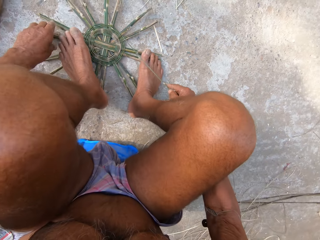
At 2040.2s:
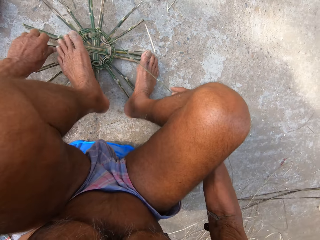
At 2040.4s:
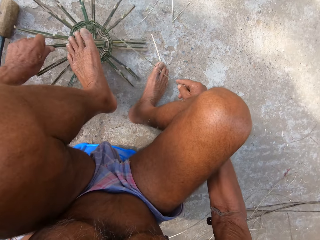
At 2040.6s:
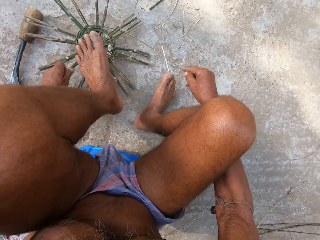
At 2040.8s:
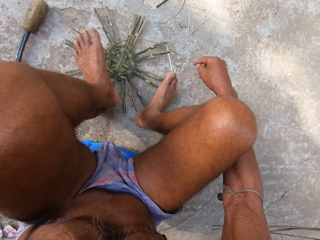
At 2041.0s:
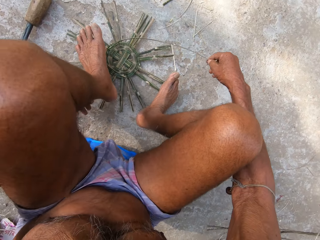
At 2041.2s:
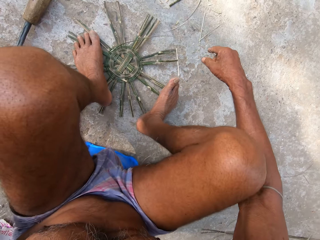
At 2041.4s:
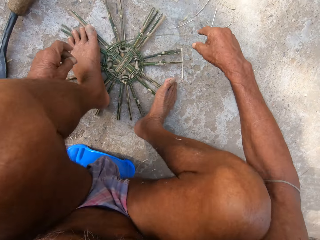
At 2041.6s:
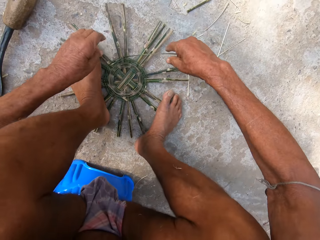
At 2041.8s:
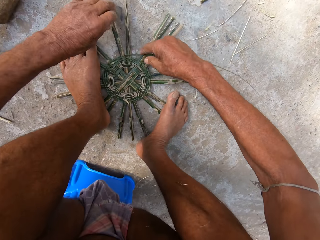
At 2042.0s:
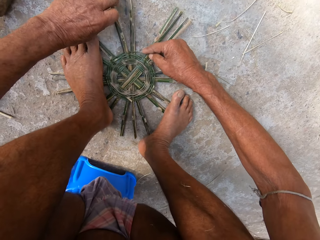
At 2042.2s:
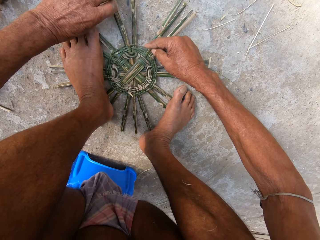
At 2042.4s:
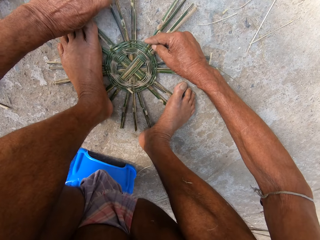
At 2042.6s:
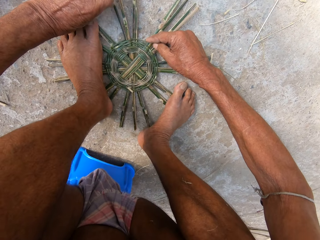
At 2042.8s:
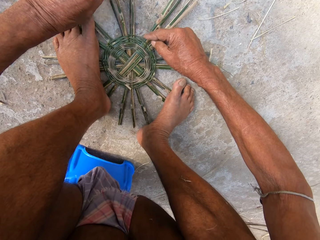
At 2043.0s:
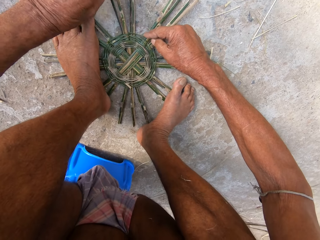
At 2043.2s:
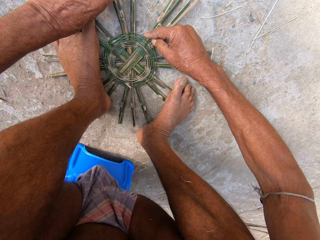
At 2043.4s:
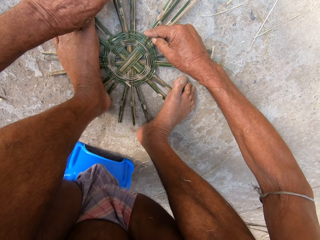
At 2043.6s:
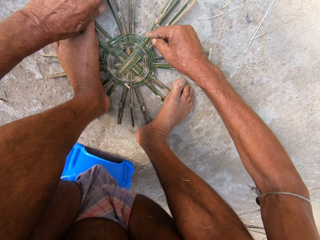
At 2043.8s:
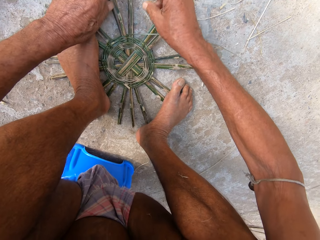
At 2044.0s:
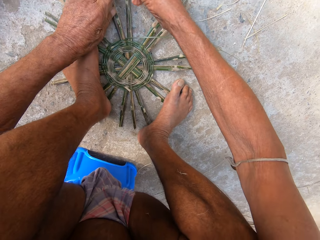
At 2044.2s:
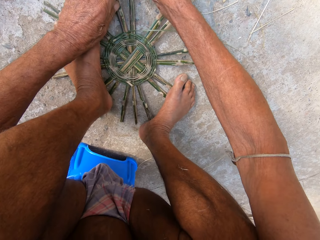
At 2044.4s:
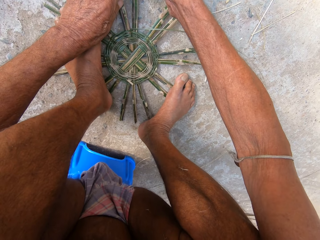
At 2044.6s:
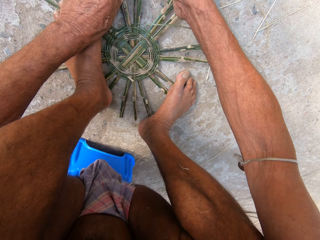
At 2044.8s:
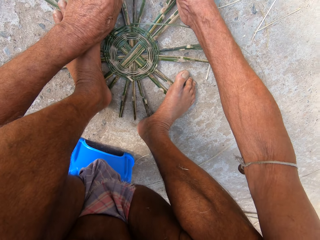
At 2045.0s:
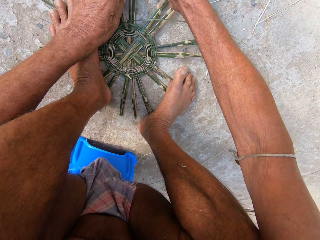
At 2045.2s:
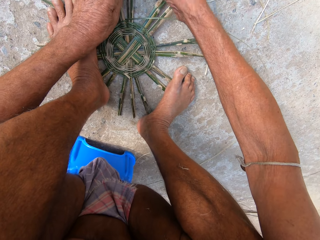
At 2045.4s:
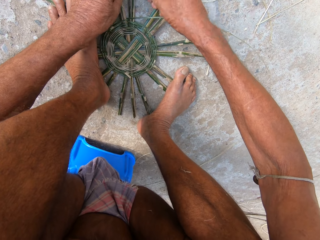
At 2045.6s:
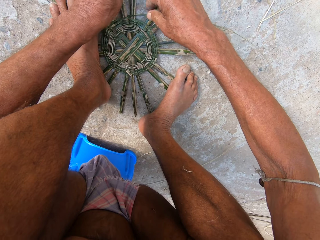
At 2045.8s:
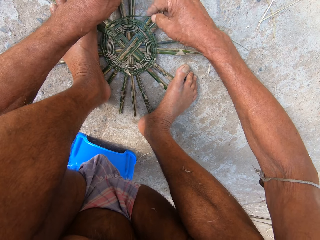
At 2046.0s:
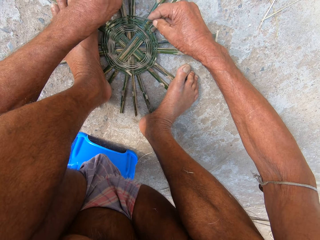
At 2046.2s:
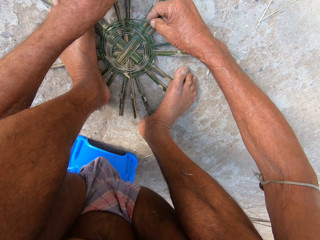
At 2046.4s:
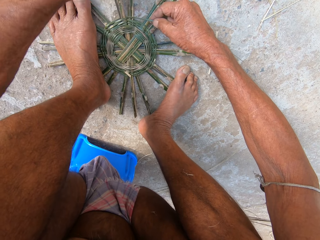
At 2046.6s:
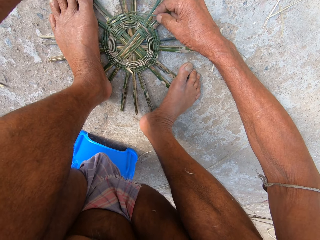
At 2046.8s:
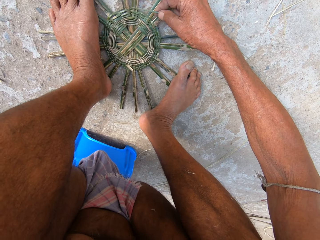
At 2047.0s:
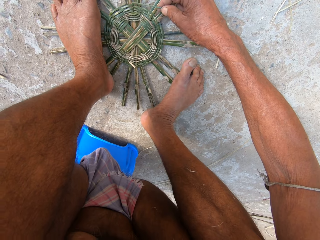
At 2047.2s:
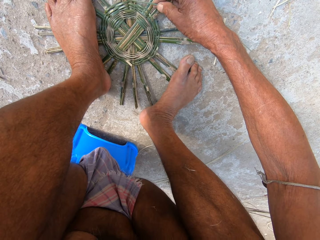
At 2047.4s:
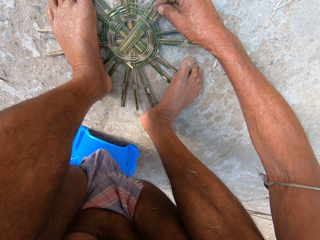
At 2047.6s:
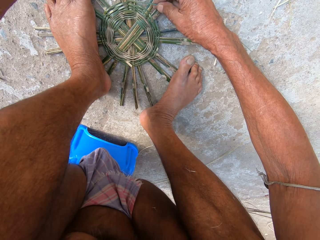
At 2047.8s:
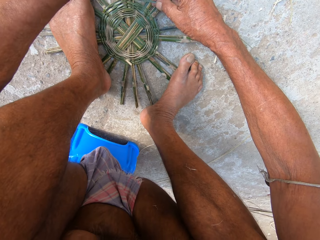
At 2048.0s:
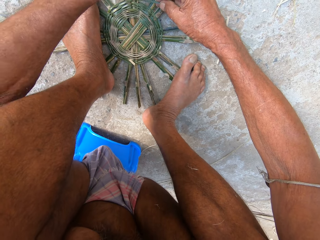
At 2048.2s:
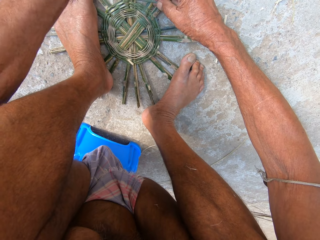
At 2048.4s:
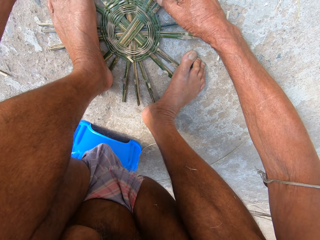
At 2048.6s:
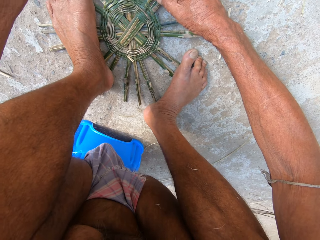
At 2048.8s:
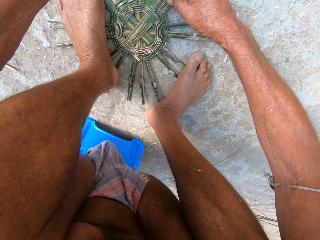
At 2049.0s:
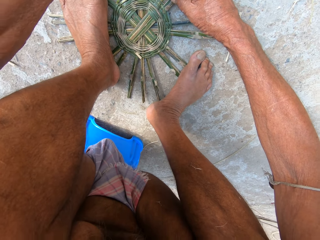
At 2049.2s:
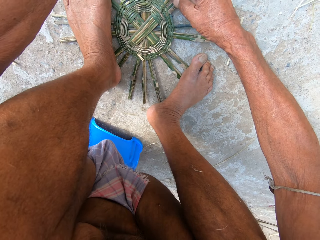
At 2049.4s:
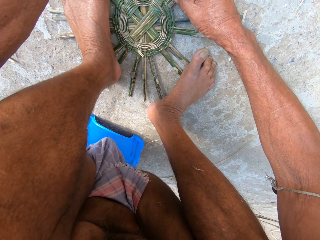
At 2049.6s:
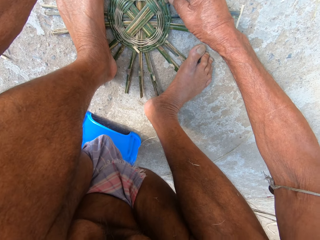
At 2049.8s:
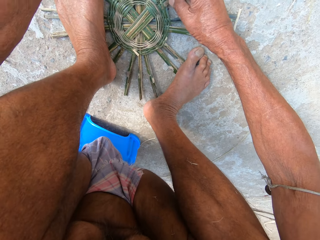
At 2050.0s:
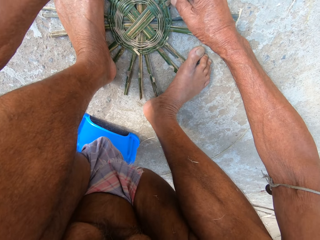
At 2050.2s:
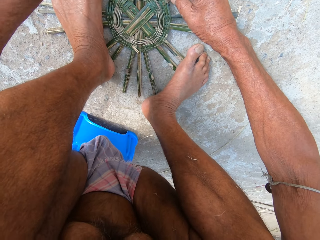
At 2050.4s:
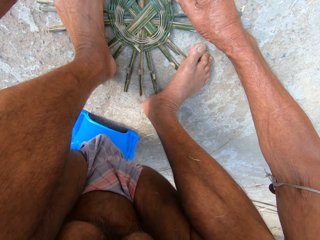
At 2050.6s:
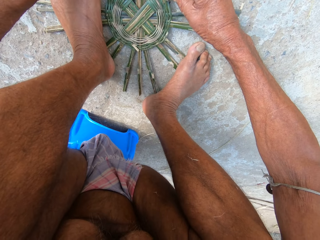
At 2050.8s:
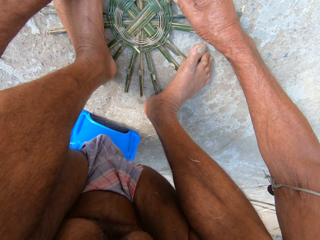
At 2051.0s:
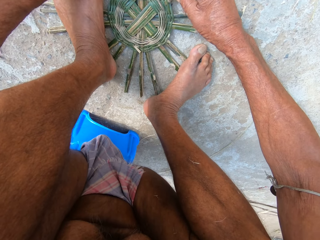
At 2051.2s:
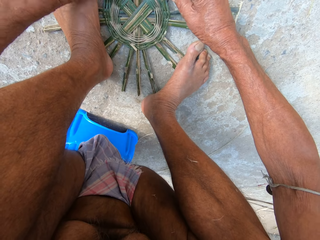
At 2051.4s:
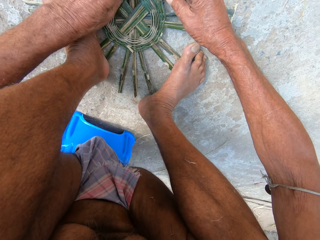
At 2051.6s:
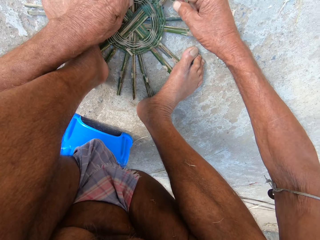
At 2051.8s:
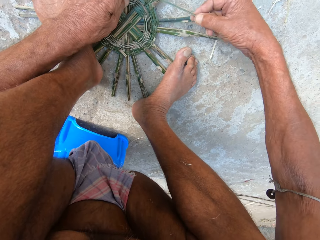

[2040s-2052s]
The camera wearer turns the basket base with the reed in his left hand. He places both legs on the basket base on the floor. He weaves the basket with the reed in both hands.

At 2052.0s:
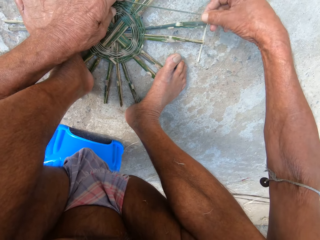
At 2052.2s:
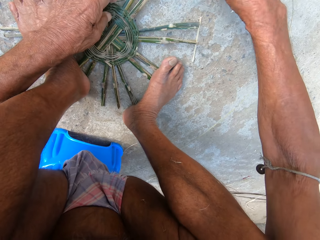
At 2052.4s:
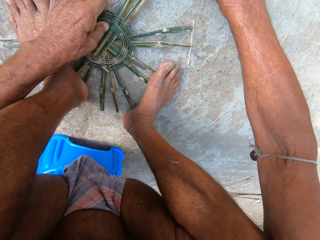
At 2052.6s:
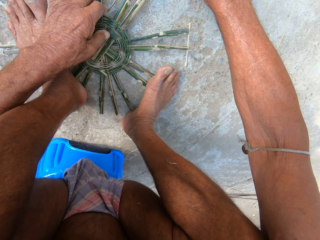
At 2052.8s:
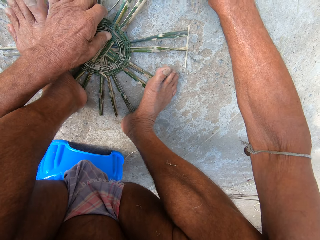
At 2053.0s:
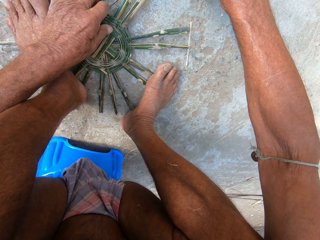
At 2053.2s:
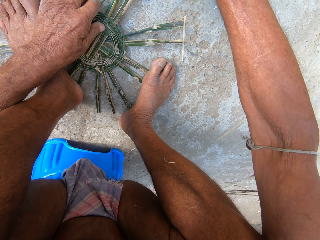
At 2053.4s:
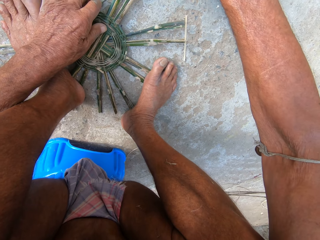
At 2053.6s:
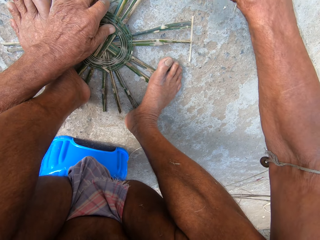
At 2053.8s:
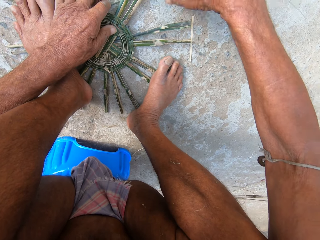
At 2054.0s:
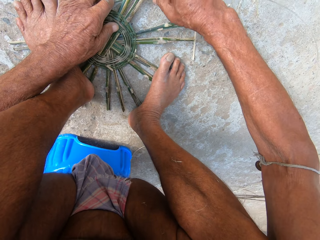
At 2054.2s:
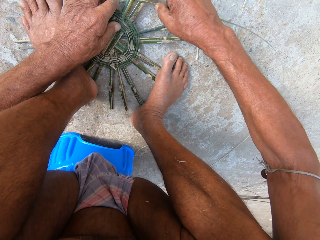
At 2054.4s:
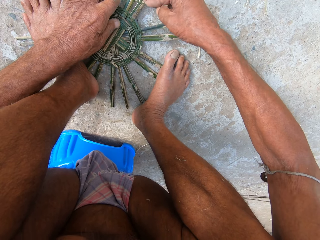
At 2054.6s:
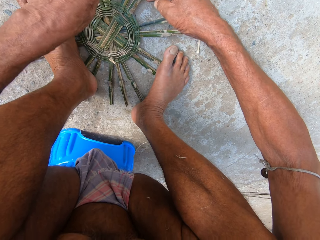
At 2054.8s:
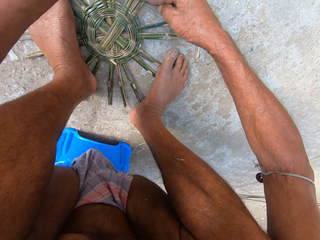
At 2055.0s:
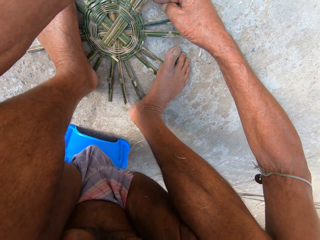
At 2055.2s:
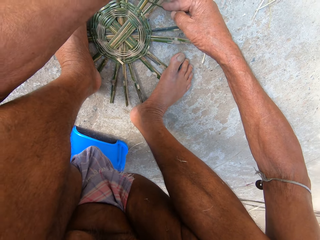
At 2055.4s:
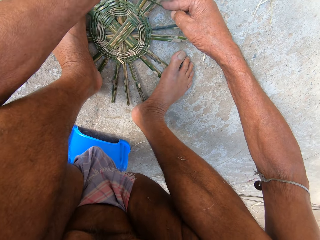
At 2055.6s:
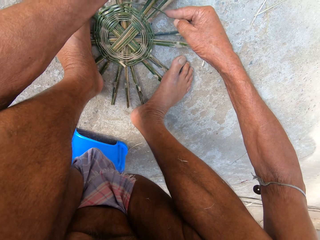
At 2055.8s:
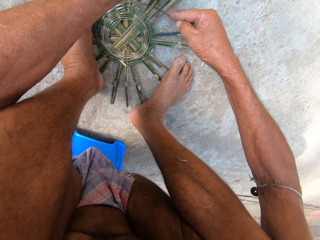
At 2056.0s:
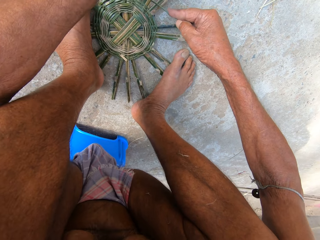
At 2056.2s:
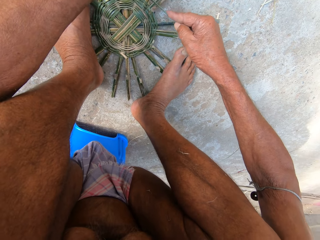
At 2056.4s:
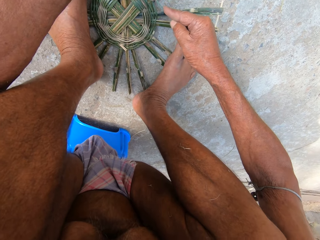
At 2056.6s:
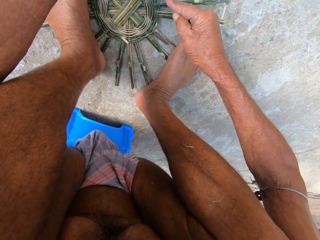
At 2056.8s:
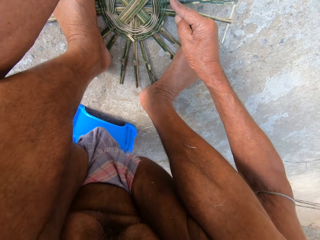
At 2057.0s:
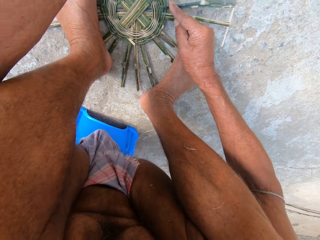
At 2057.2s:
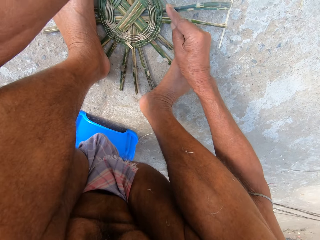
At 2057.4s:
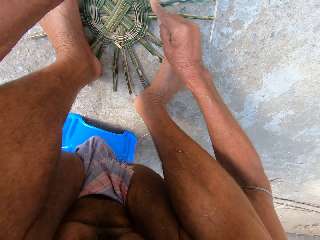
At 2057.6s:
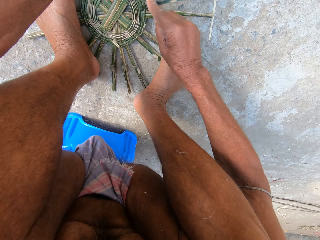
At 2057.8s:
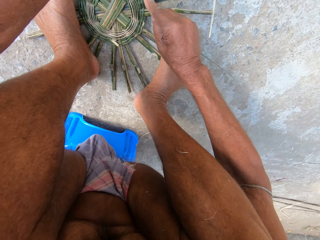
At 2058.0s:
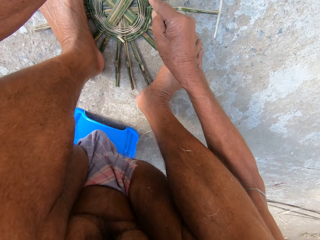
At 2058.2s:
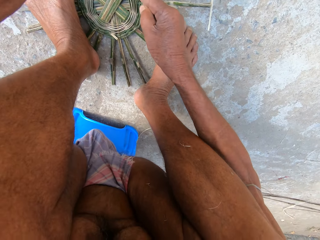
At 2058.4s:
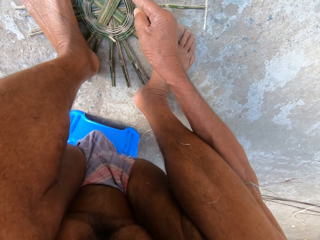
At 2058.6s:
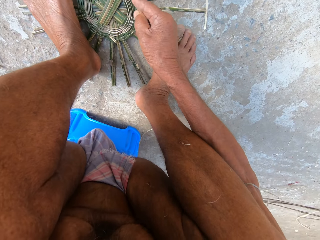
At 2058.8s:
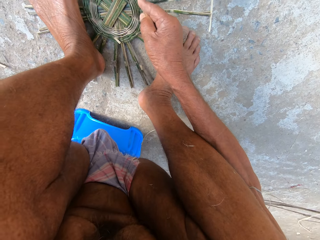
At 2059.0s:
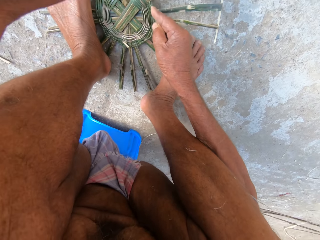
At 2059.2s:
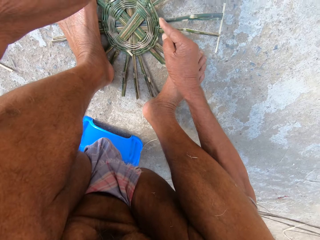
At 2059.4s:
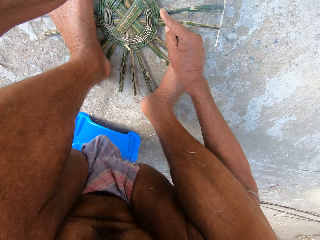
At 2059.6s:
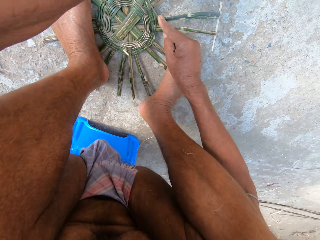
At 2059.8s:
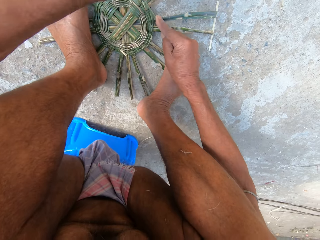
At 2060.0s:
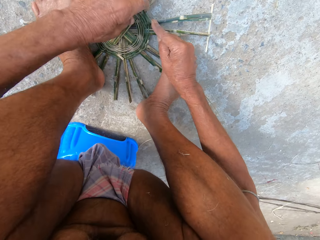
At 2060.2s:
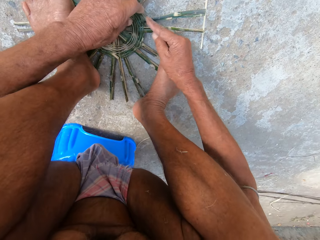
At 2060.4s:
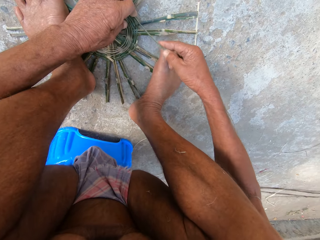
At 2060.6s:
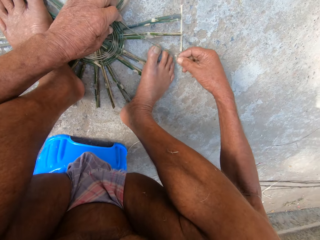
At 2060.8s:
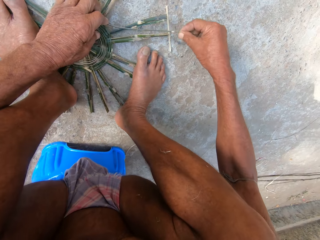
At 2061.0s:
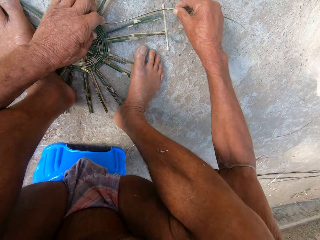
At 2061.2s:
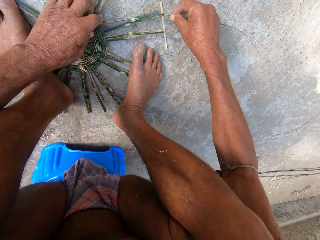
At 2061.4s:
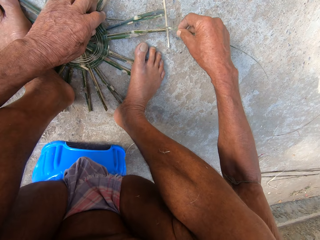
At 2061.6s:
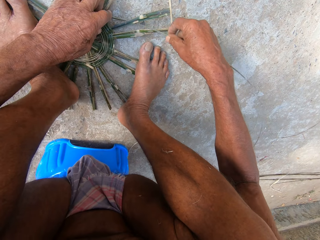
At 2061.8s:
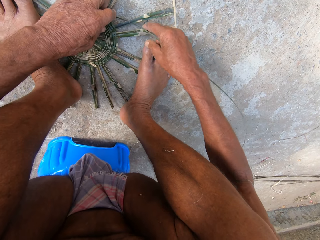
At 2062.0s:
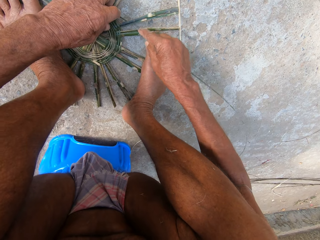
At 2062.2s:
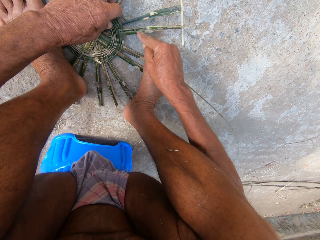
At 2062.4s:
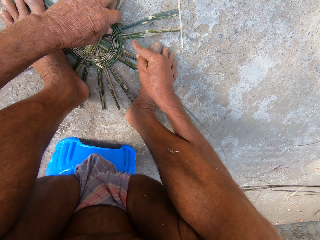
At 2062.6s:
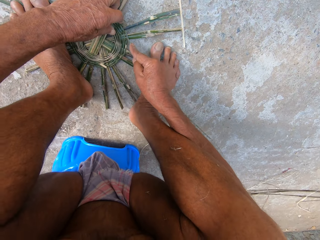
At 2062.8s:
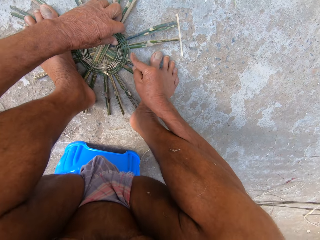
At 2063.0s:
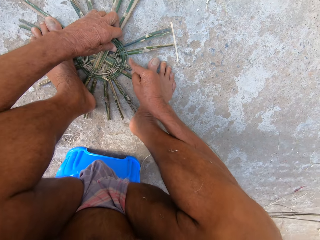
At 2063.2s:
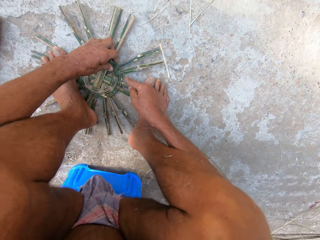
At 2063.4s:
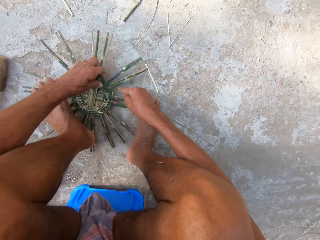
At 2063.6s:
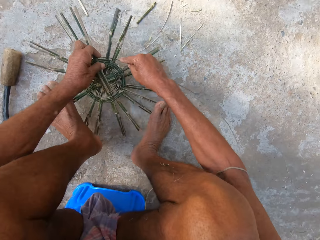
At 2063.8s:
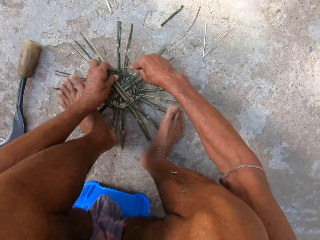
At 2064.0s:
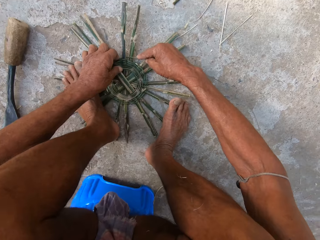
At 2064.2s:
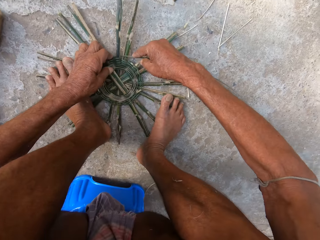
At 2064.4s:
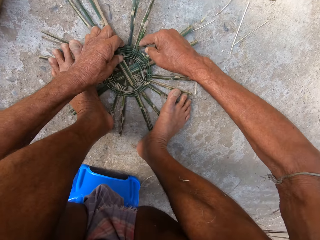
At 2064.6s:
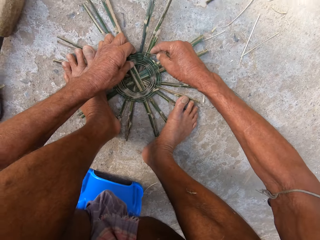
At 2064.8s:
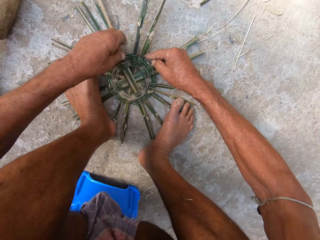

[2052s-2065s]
The camera wearer turns the basket base on the floor with his left hand. He places both legs on the basket base on the floor.
